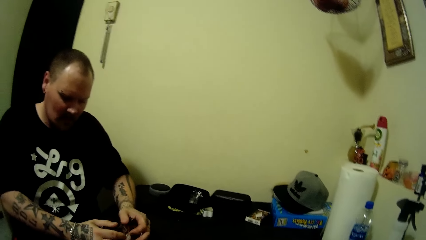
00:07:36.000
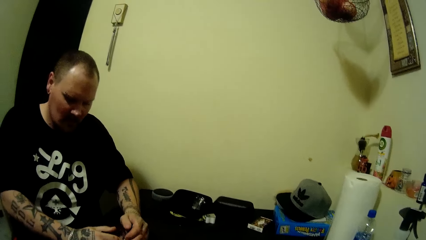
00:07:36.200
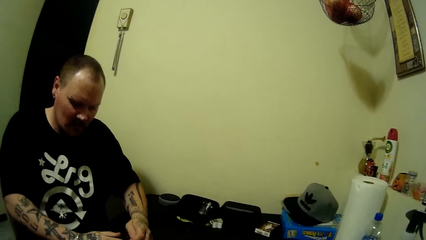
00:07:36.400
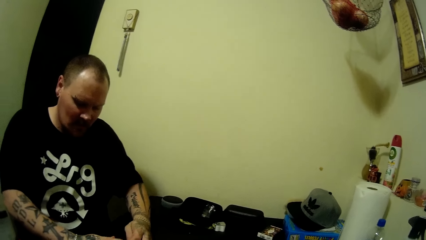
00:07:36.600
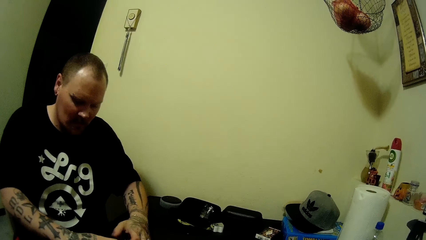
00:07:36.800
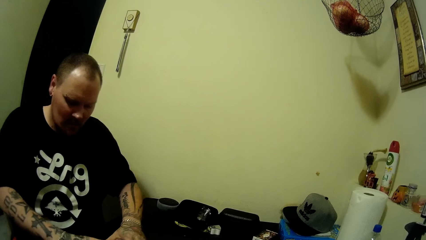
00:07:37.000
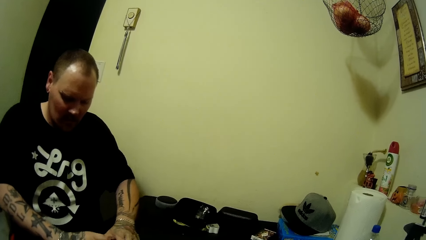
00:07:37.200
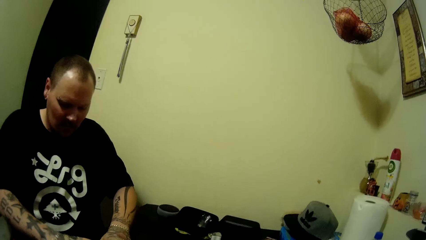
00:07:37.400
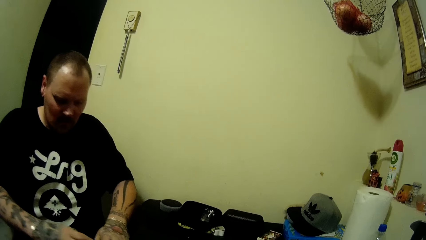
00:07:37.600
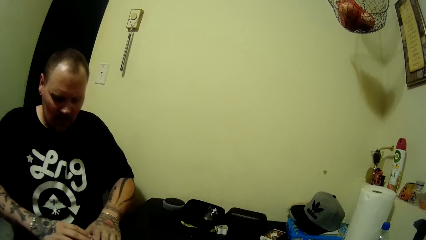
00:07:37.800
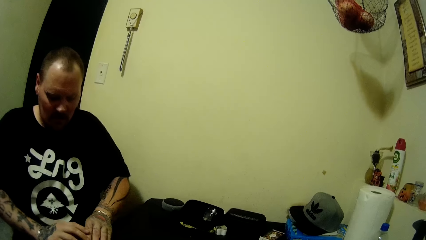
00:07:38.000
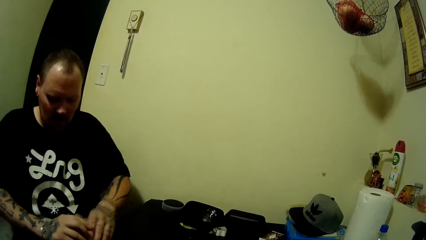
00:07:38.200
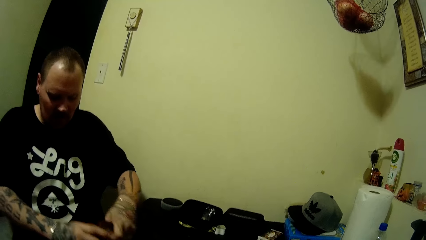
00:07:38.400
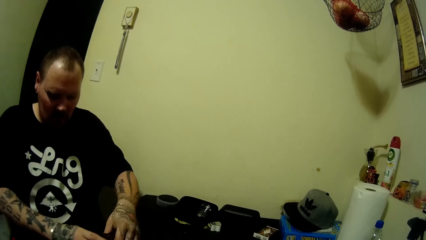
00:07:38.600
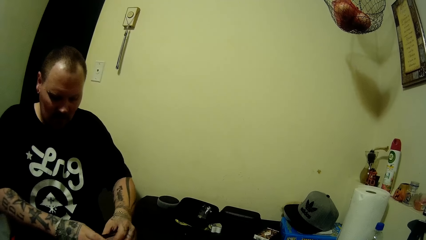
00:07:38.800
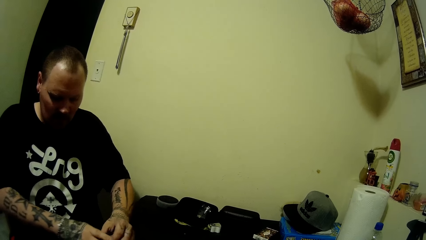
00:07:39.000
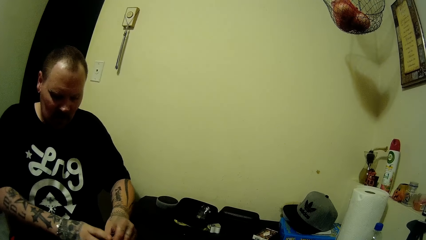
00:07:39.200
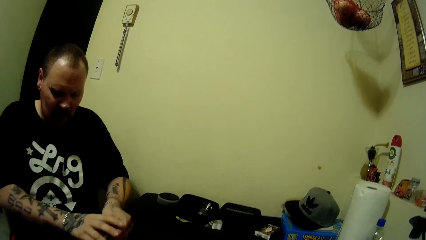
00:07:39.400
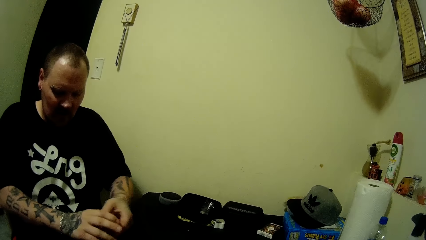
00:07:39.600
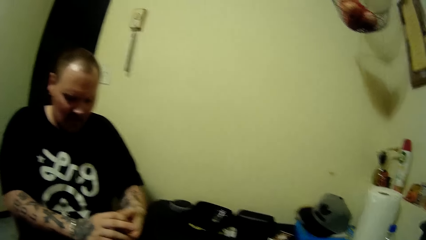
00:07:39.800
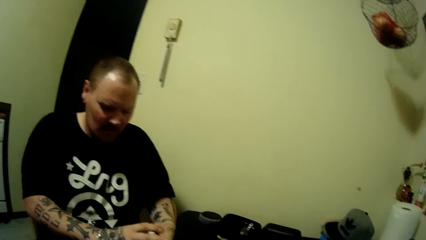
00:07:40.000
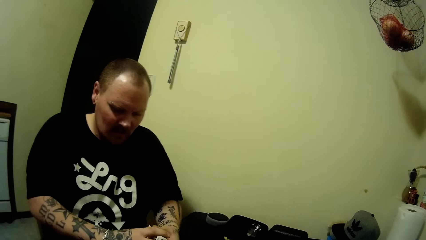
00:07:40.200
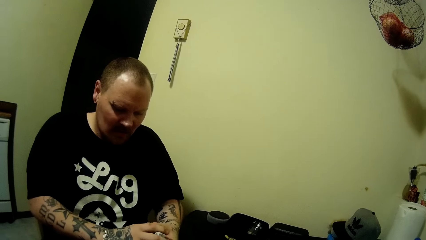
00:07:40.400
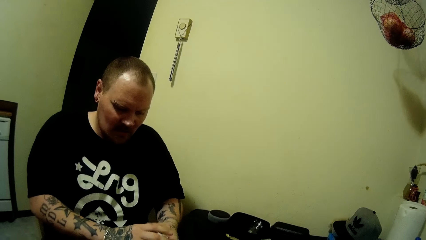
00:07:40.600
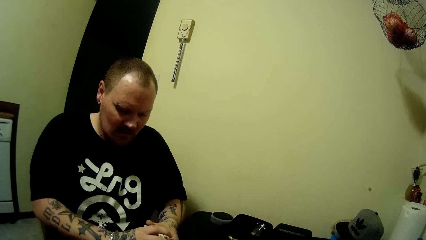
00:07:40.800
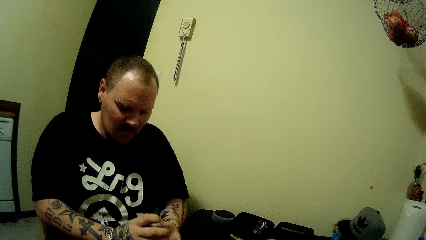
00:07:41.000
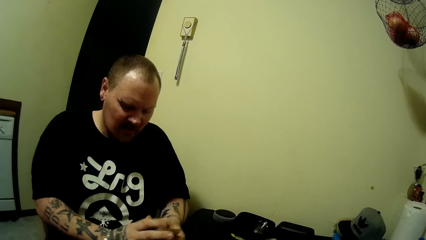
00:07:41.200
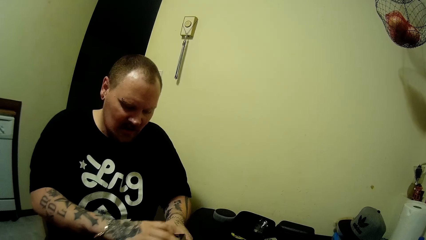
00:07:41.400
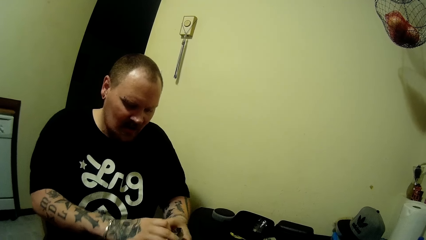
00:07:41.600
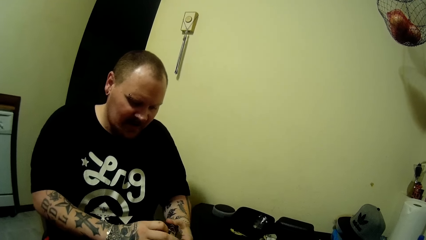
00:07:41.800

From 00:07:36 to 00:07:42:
The camera wearer uses gestures. They look around.

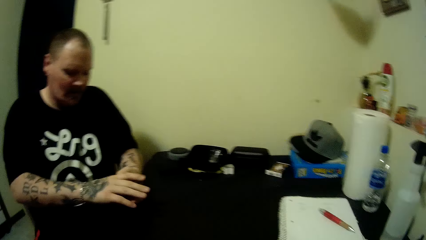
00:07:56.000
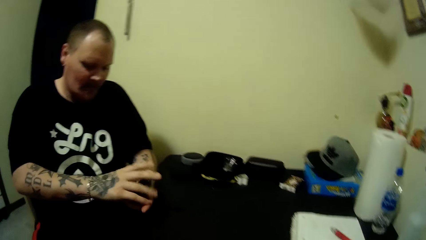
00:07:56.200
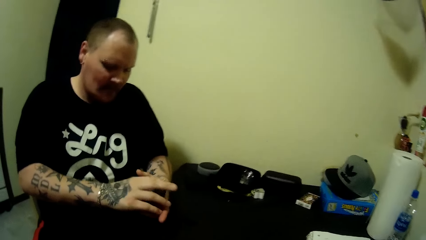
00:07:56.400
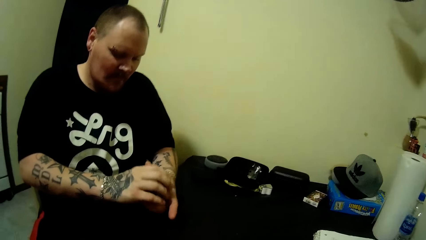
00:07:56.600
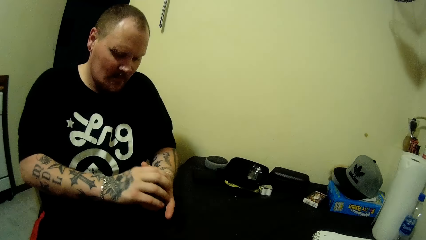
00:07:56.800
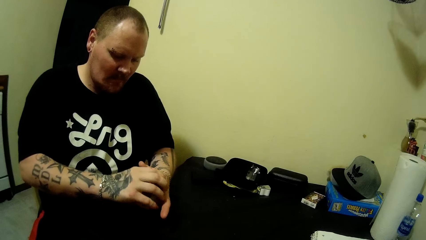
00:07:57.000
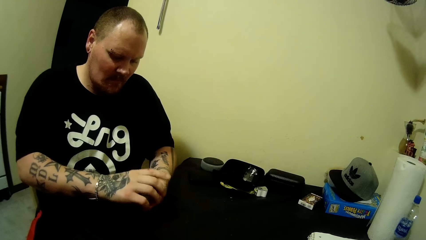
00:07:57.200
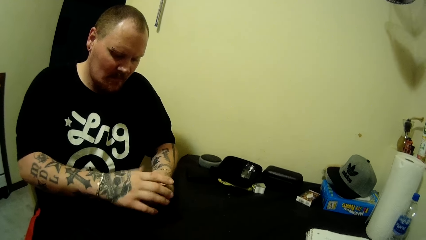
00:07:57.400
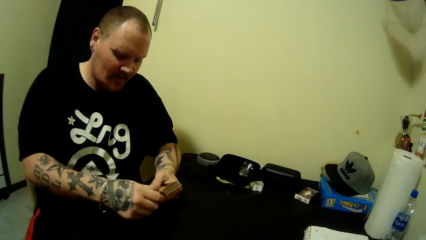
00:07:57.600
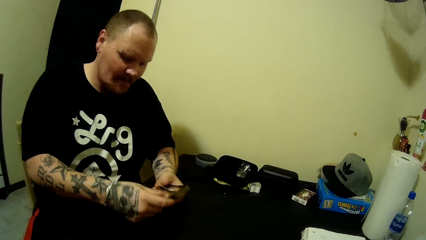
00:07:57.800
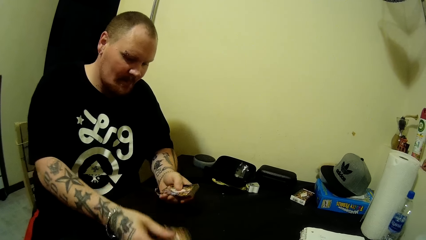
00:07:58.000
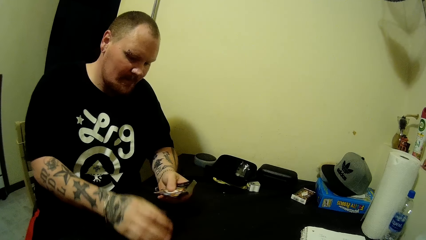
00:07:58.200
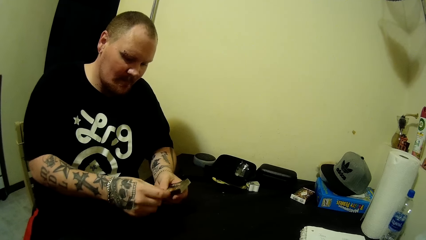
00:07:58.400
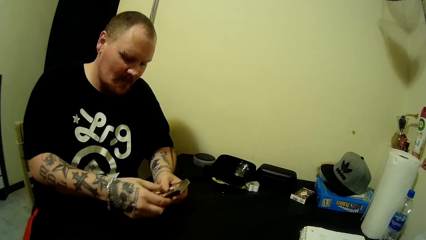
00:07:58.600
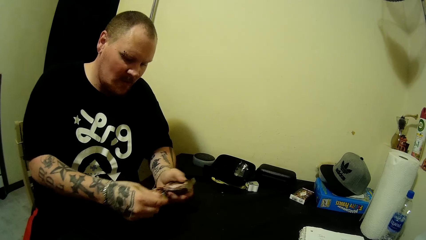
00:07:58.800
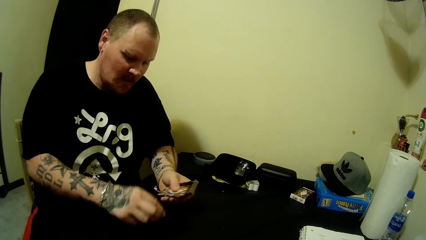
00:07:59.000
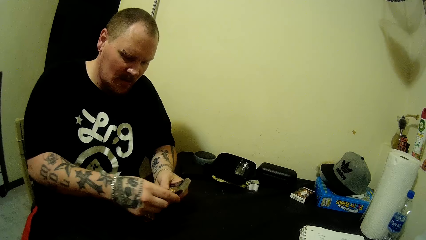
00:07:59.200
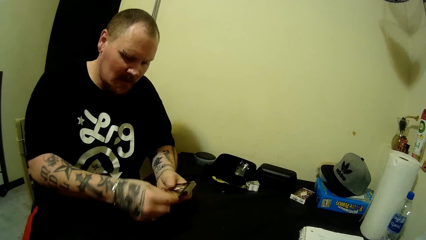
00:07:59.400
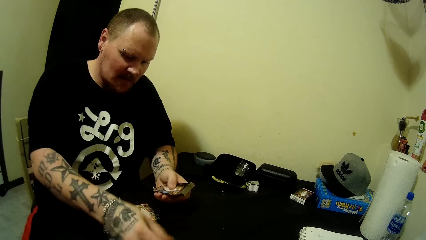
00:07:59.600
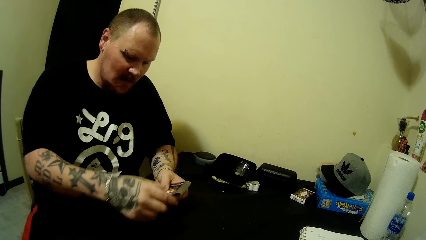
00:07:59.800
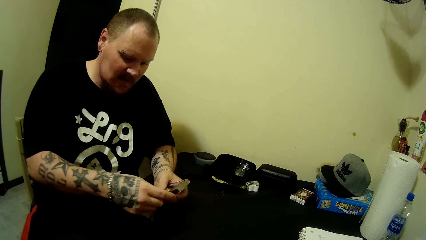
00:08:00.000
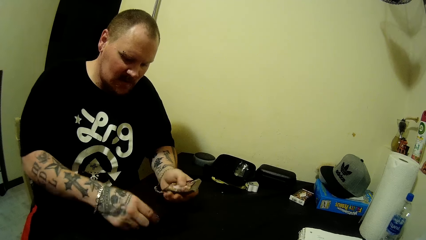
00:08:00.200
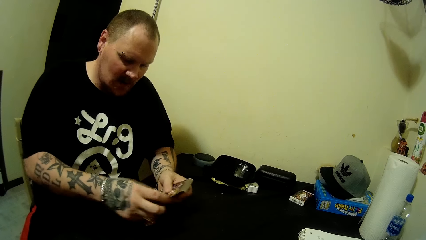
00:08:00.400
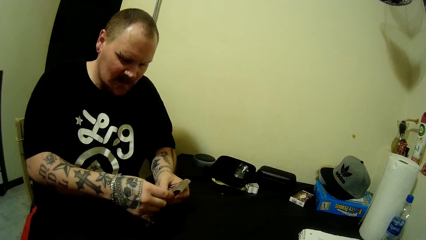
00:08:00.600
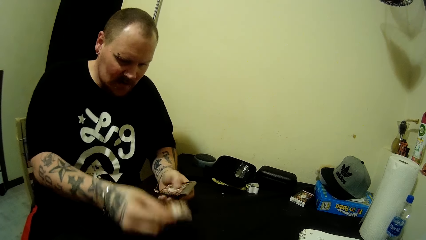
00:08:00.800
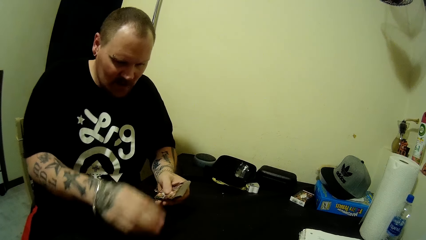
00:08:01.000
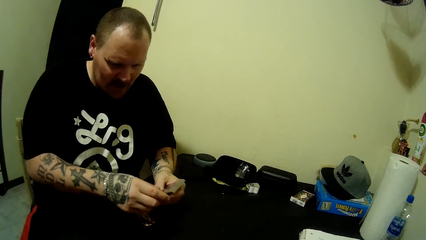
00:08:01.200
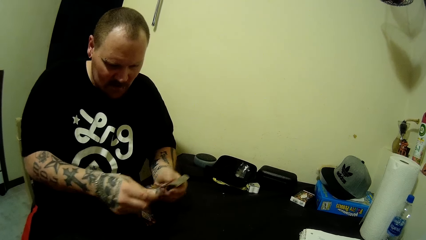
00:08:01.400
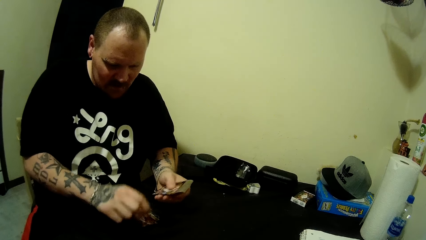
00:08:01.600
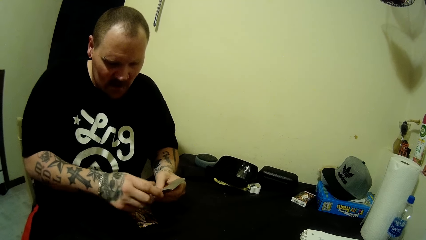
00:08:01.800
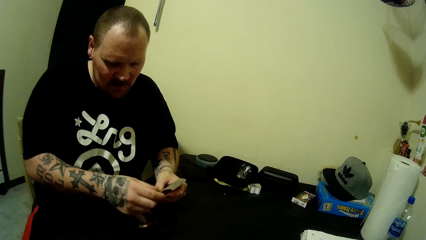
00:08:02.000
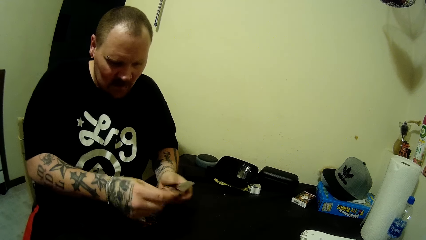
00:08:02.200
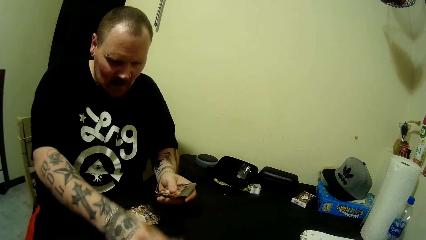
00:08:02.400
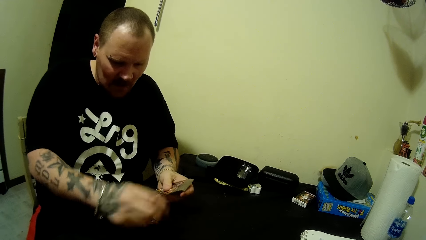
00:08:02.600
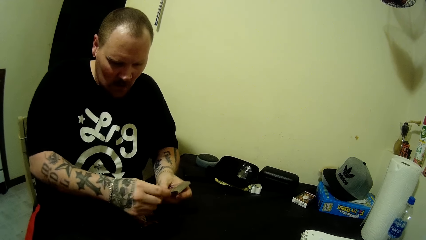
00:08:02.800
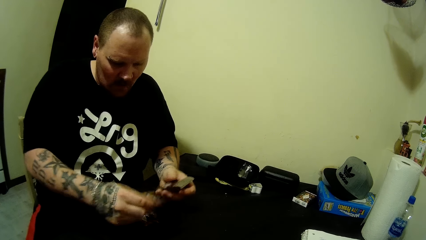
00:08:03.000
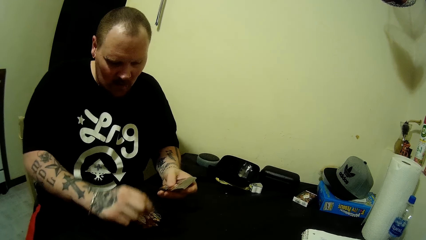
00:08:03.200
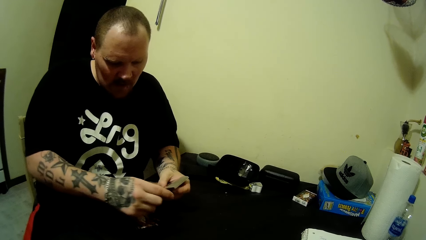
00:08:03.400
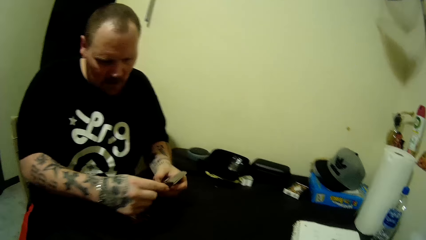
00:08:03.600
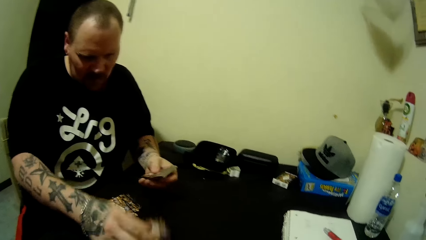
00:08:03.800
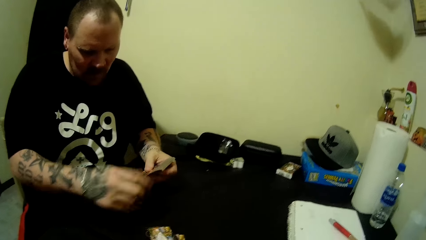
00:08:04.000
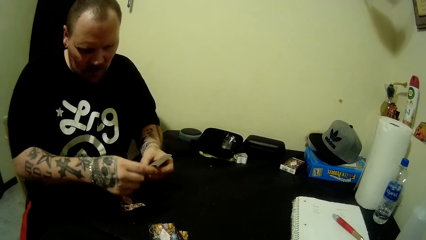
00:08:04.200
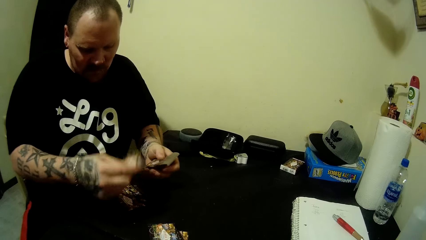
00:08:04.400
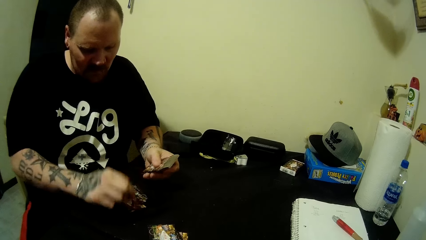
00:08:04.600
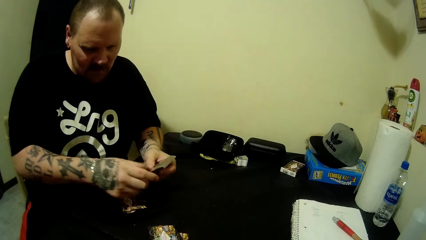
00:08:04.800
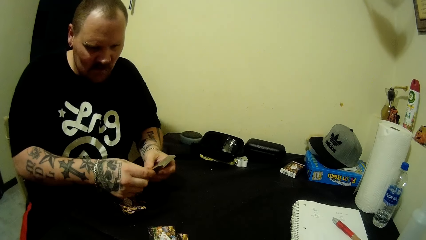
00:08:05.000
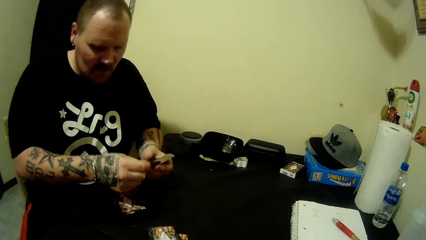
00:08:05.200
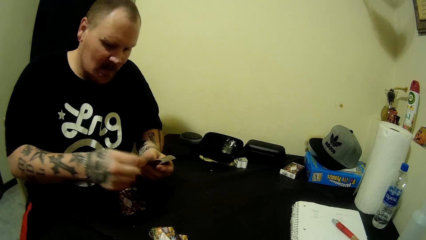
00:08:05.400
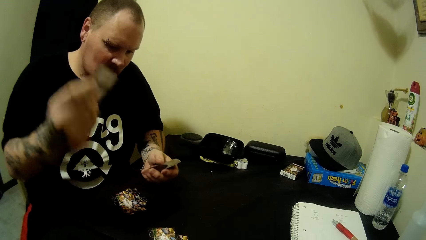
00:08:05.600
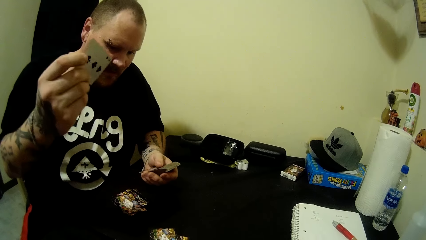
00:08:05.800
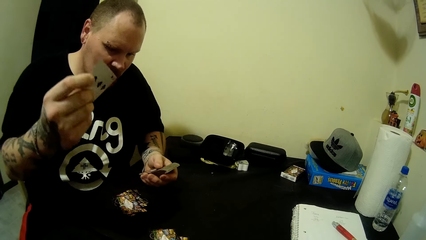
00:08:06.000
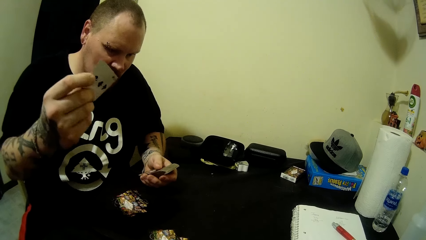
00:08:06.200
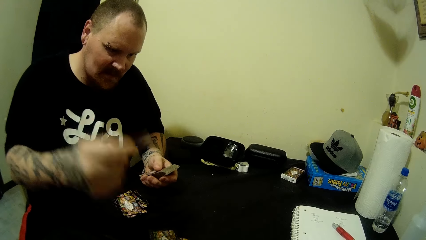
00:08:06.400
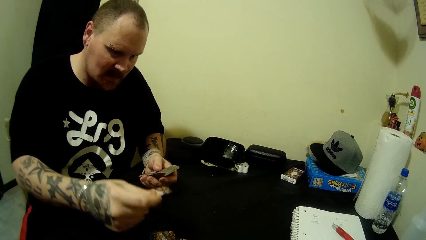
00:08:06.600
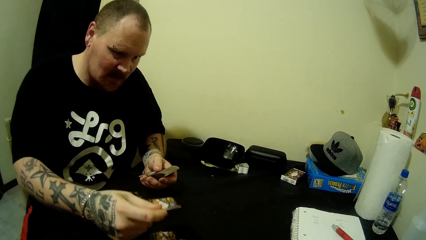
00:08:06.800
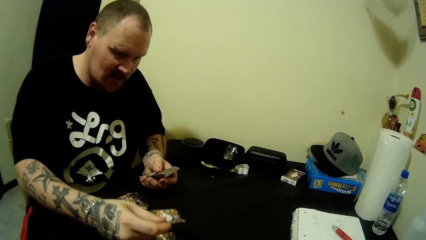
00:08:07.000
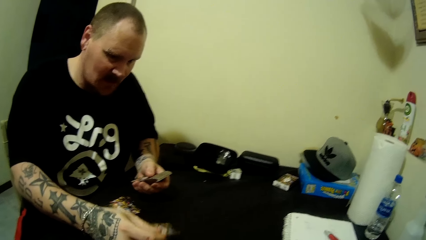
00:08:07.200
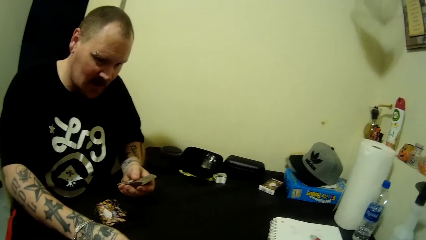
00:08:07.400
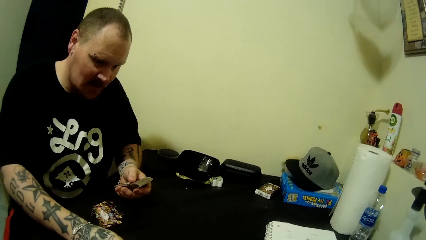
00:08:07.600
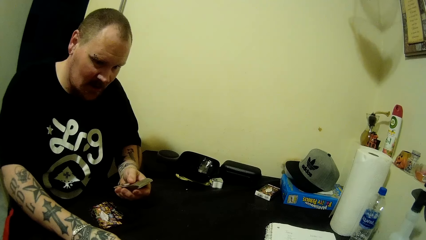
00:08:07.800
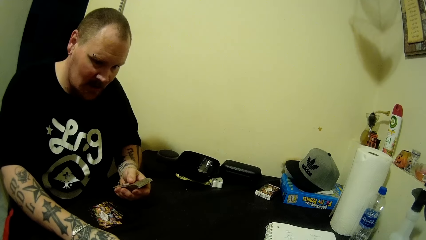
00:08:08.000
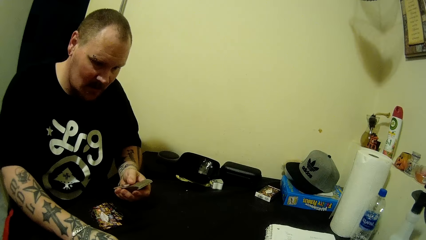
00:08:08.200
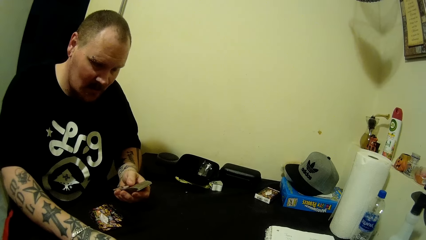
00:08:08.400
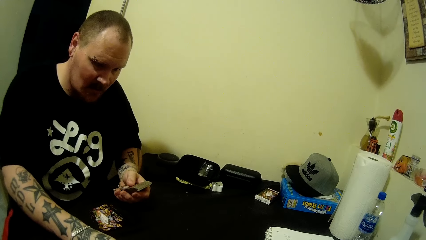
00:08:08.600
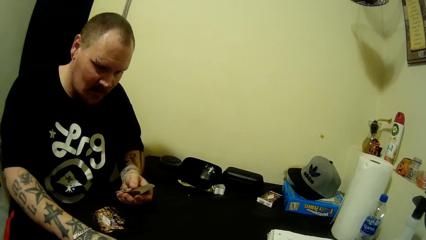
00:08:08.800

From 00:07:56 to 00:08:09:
A man pulls a card. The man distributes the card on the table with his right hand. The man pulls a card and puts the card on the table, repeatedly. The man pulls a card and moves a card around. The camera wearer interacts with the man. The man holds the card on the table.
